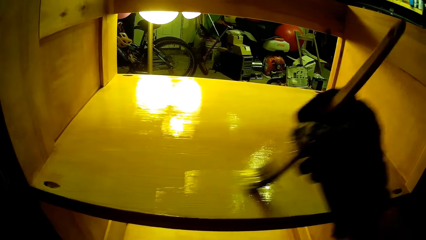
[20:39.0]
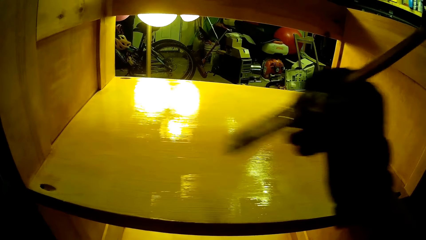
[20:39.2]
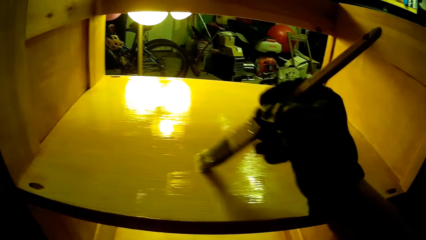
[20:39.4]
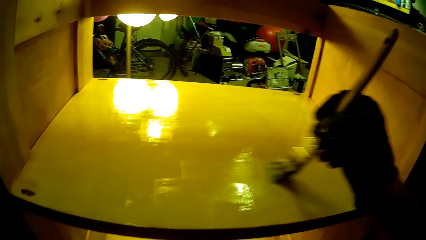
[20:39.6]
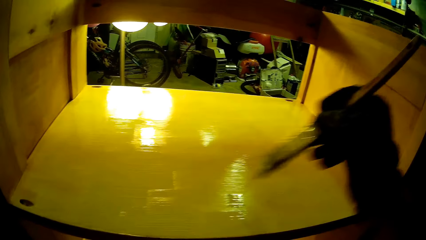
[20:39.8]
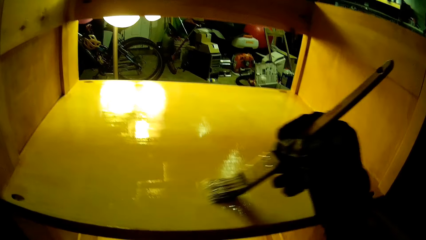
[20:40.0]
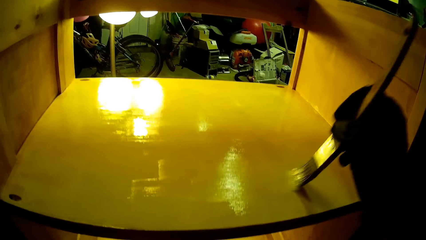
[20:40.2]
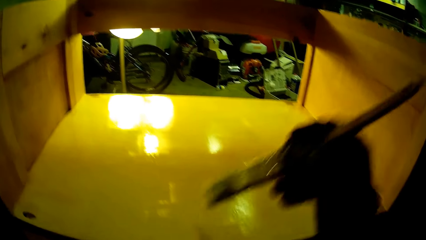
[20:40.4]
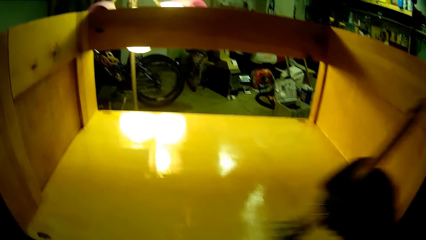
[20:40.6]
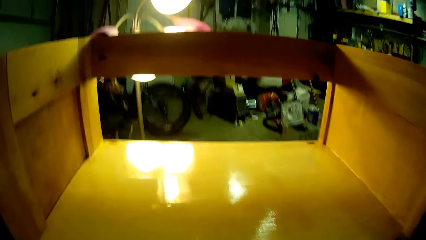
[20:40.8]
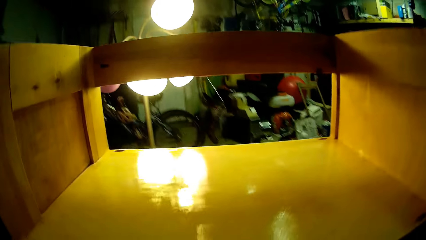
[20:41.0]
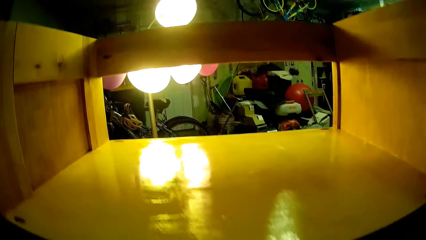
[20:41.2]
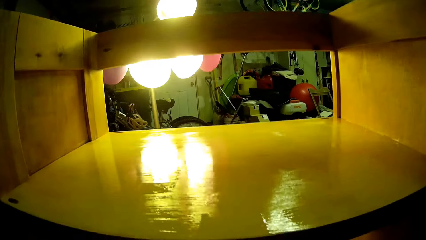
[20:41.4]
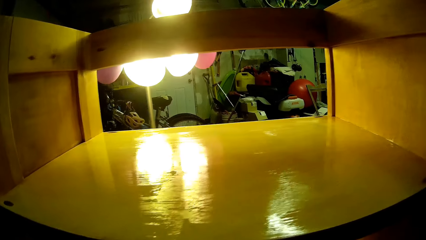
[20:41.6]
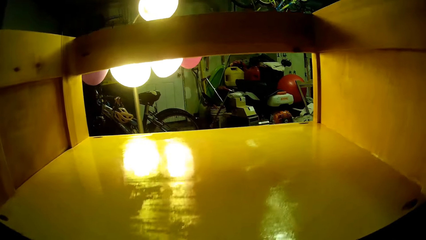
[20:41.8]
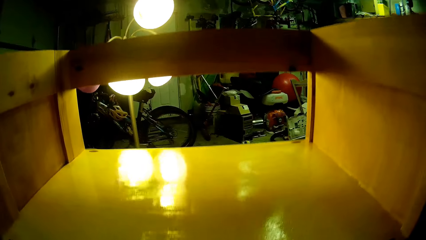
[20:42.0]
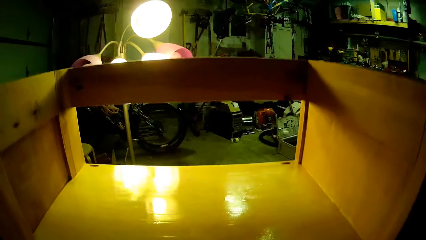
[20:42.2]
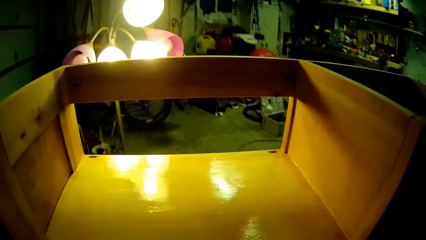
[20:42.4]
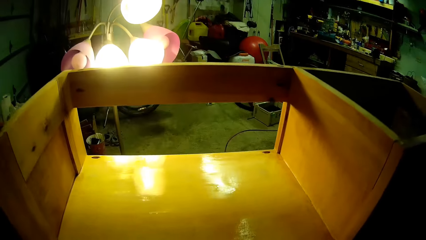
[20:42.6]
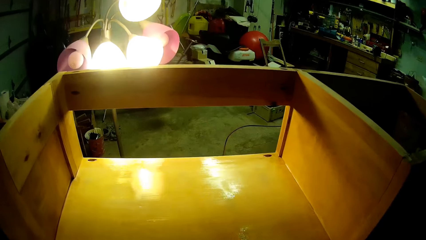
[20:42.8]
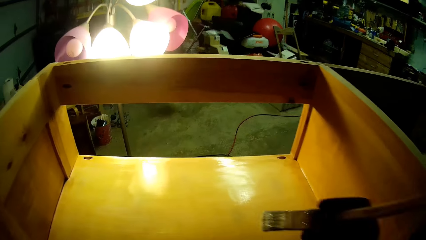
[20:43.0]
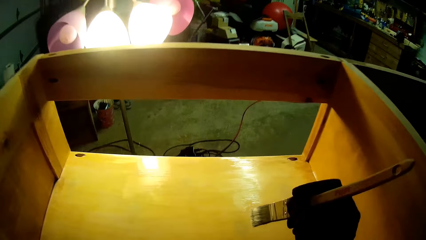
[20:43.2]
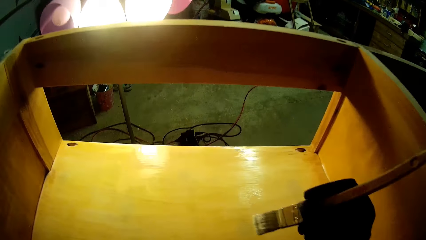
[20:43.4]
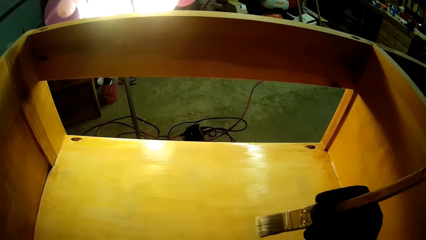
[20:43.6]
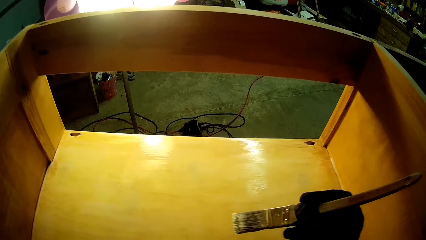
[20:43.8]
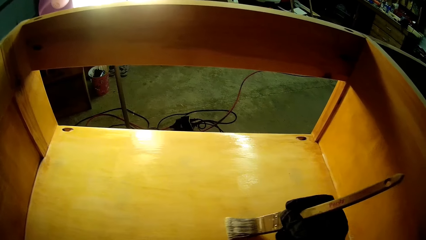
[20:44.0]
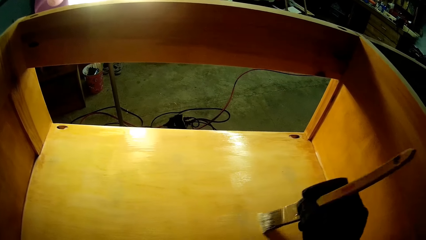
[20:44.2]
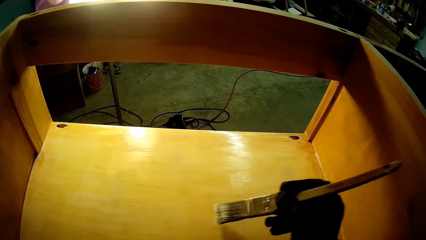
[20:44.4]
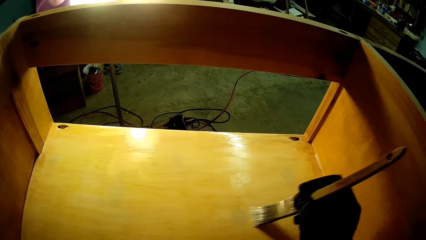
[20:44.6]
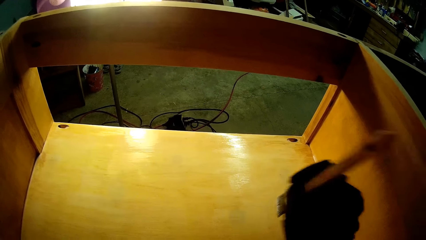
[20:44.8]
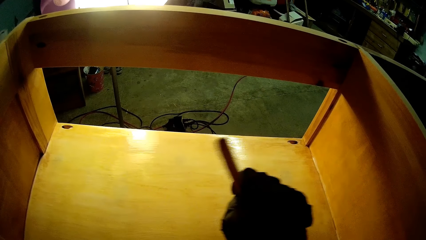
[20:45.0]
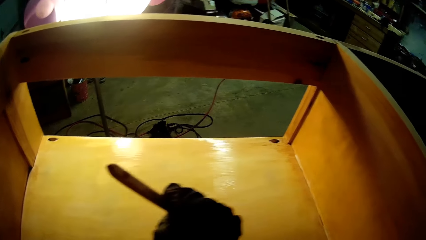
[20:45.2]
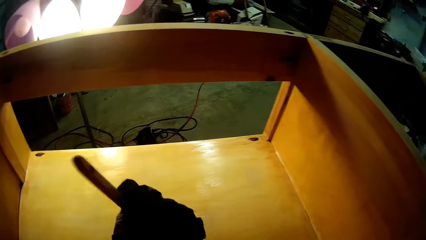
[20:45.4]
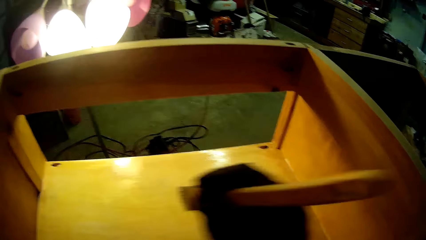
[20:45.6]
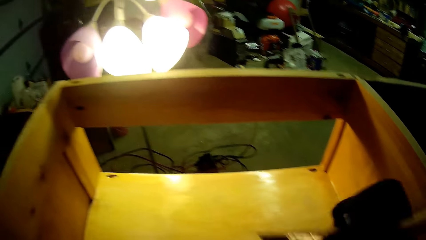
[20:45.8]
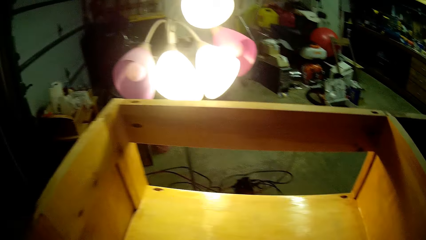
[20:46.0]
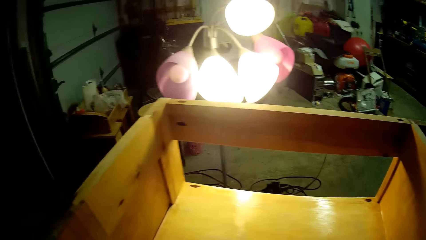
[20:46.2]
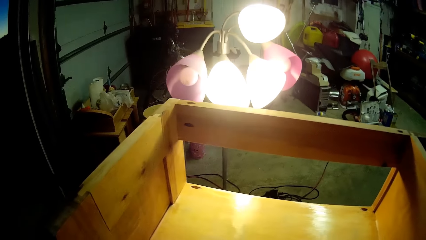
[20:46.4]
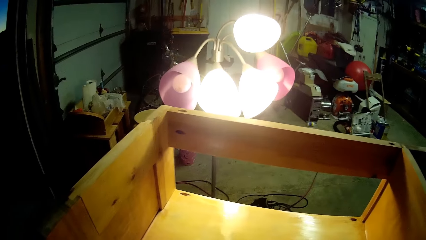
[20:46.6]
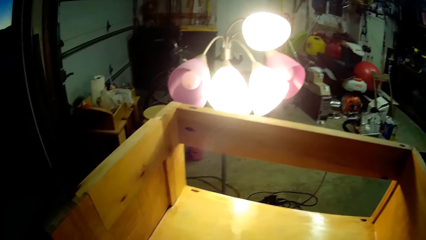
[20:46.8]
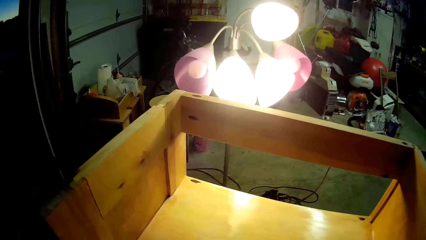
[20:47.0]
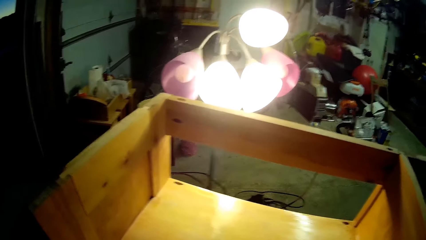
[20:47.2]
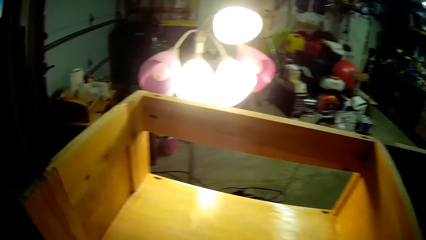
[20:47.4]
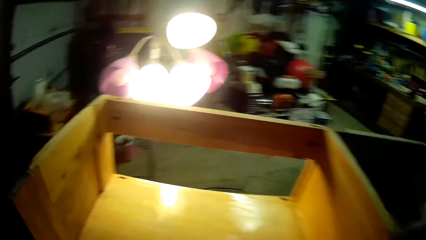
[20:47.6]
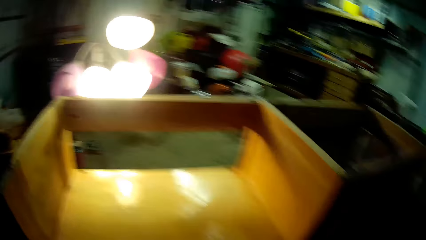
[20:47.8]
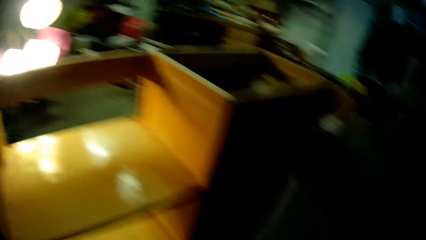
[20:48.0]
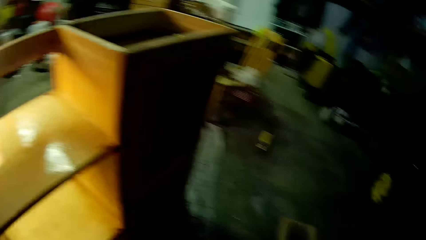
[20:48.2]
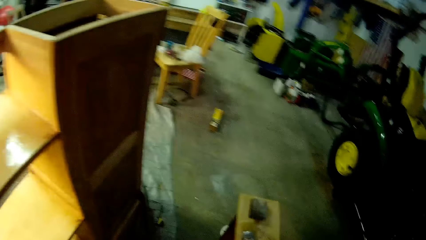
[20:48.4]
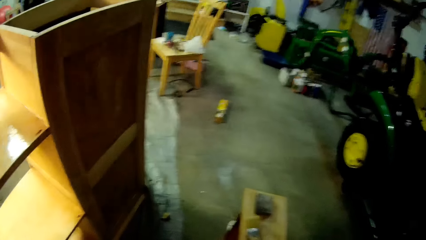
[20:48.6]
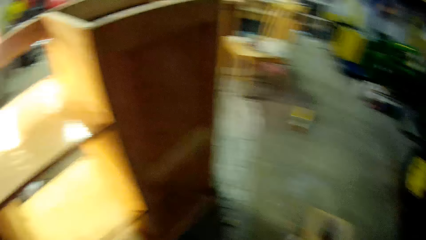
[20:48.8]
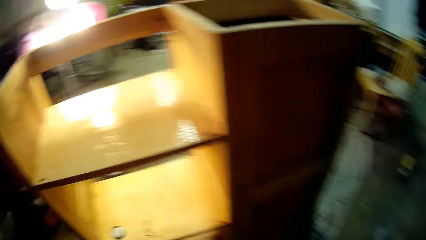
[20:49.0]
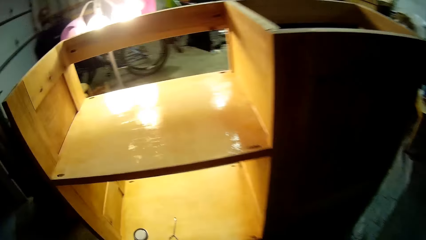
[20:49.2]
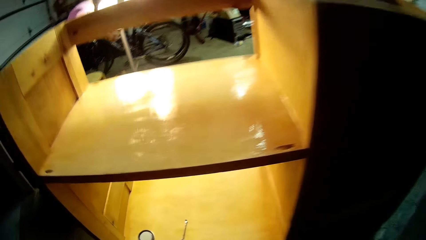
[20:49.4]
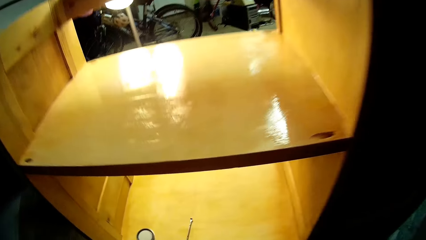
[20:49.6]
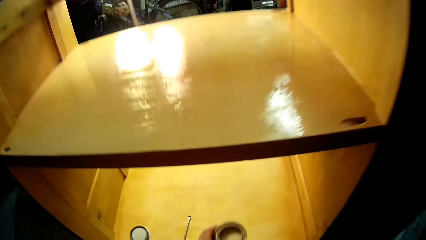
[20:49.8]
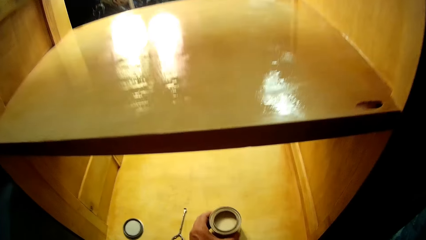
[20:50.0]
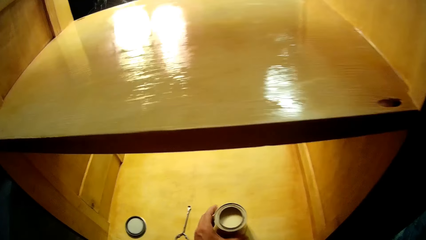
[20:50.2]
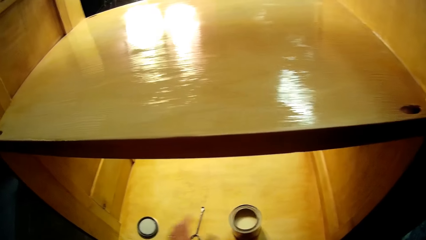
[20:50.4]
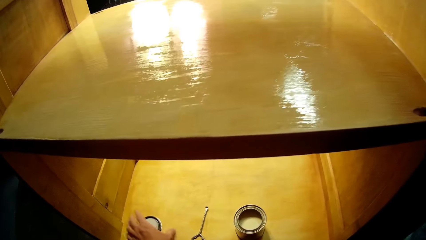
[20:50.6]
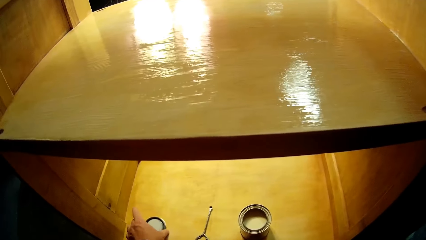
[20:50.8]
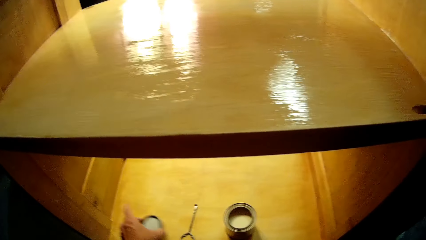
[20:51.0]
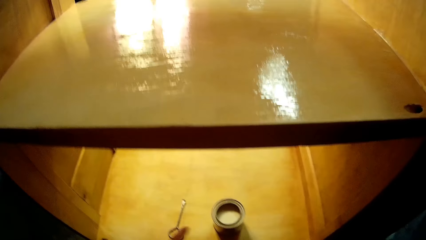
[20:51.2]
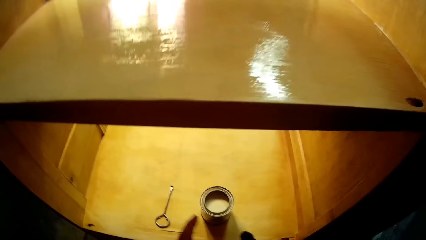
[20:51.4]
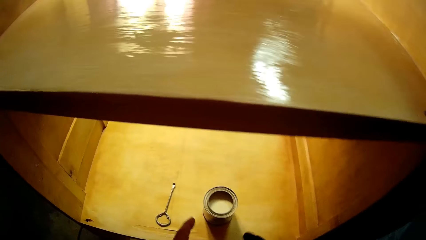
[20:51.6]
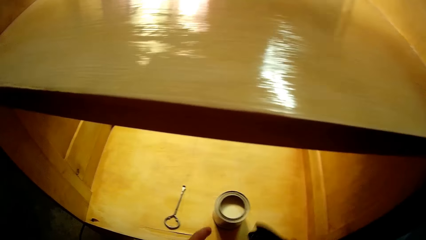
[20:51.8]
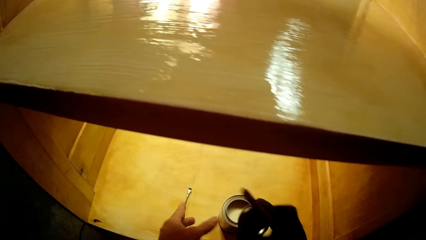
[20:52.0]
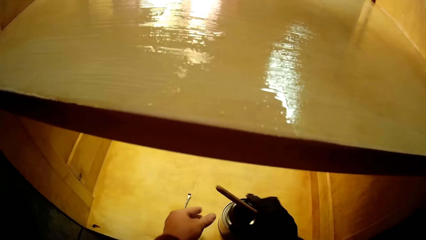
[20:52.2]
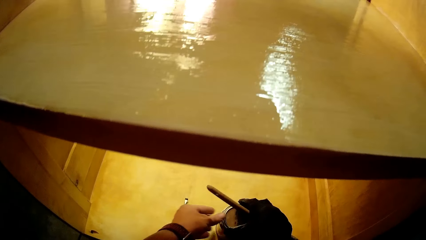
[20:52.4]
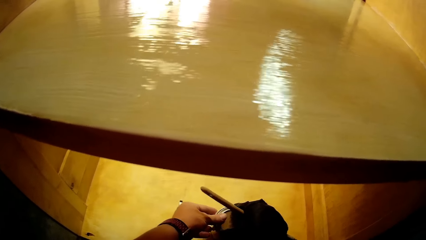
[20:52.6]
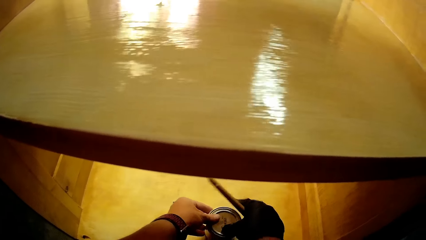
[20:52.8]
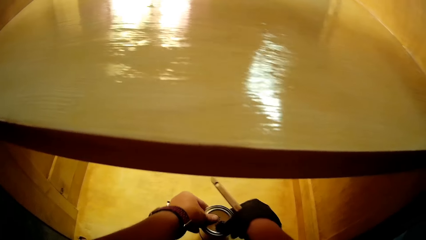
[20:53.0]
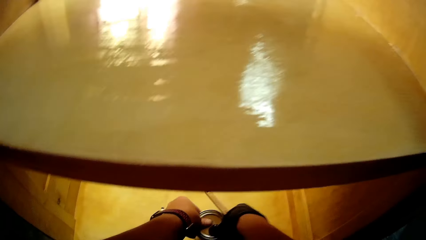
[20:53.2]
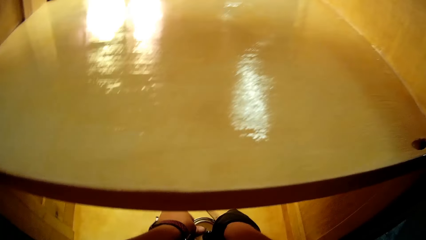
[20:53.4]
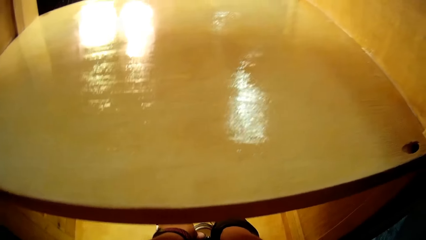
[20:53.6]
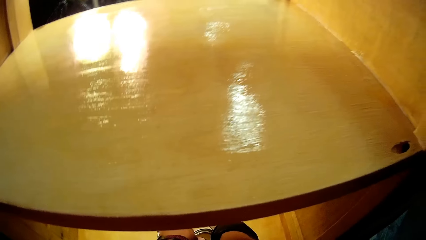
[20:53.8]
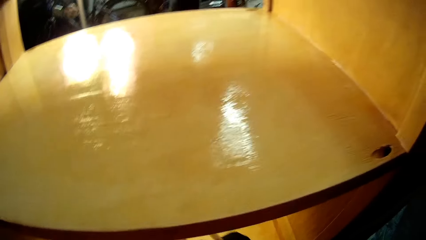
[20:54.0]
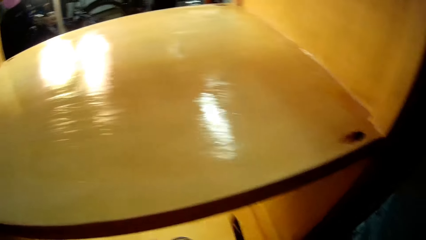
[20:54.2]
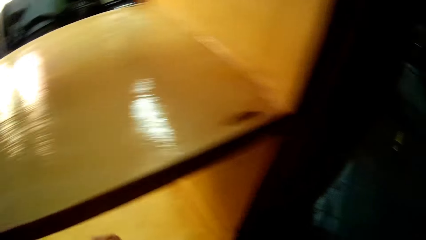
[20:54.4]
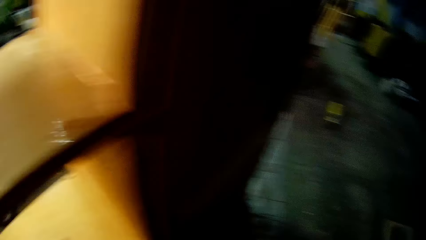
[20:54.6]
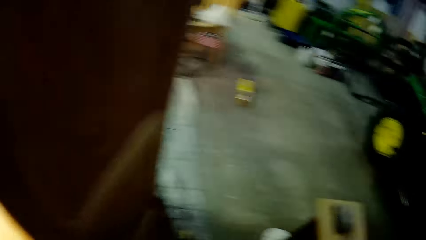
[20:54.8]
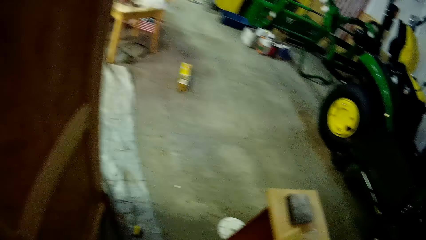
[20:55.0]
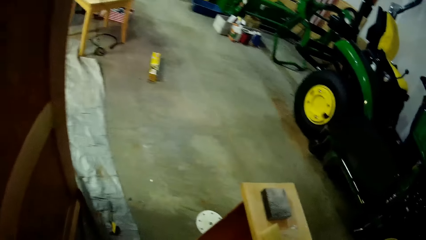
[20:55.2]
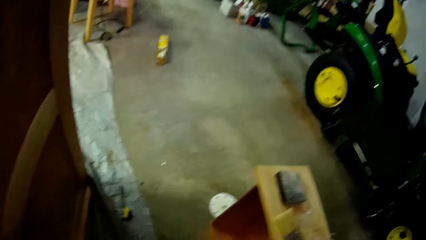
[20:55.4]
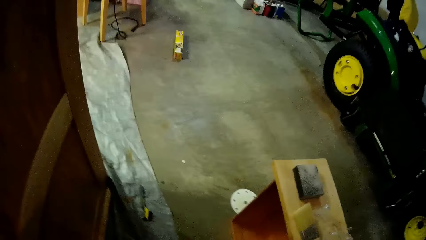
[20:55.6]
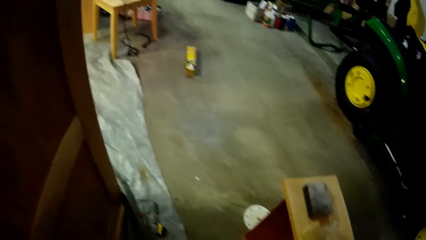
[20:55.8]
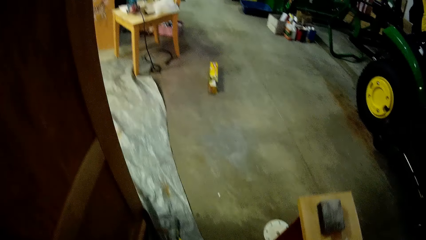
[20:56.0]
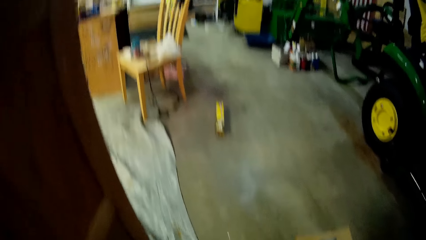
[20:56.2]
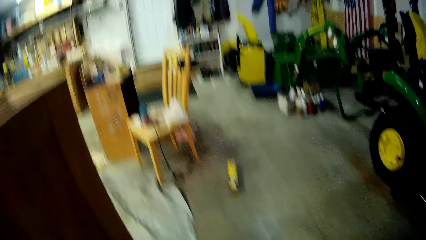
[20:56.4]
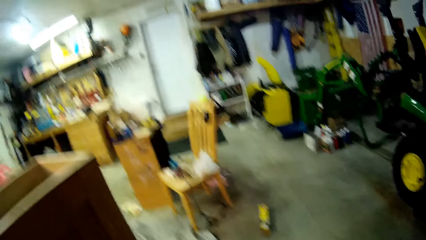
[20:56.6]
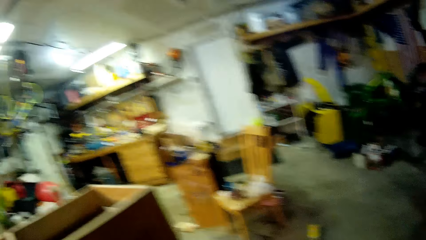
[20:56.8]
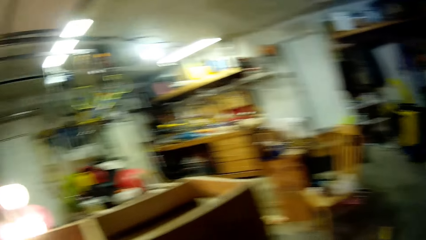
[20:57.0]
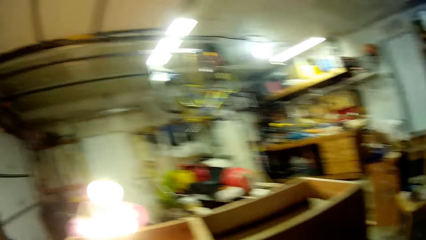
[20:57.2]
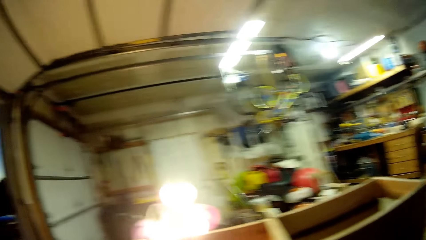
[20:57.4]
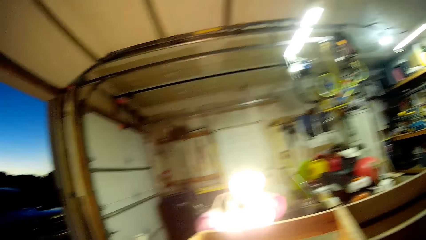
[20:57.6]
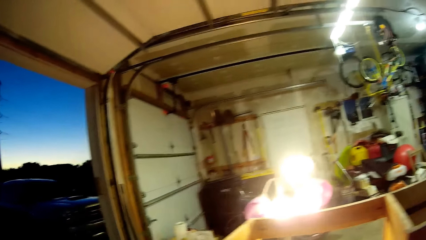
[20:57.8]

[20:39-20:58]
The camera wearer looks at the painted surface. They paint the wooden structure. They turn the paintbrush. They paint the wooden structure. They look at the painted surface. They put the paint can on the shelf below. They pick up the container lid. They cover the container with the lid. They walk.
